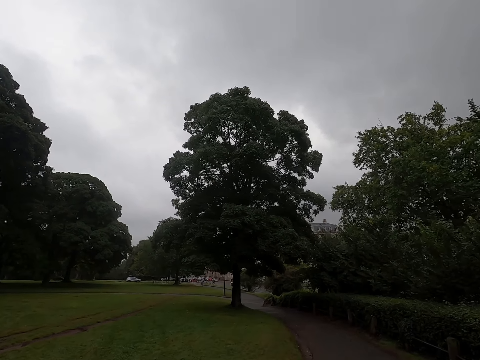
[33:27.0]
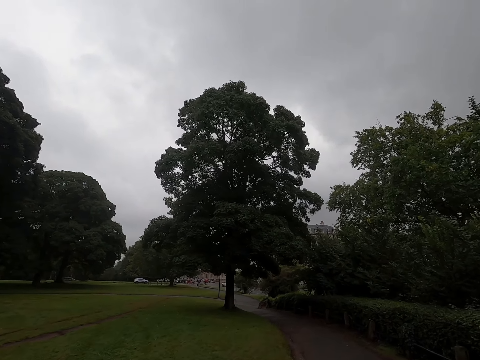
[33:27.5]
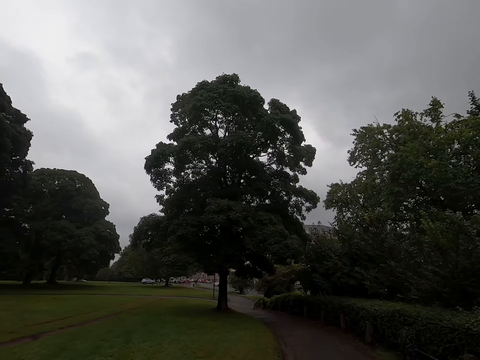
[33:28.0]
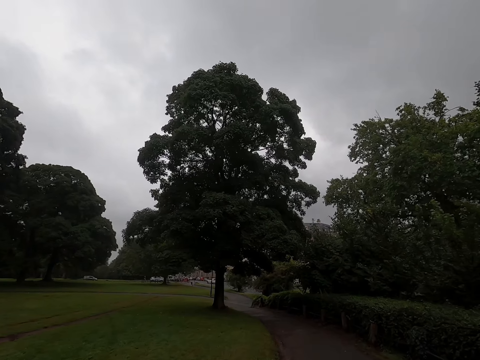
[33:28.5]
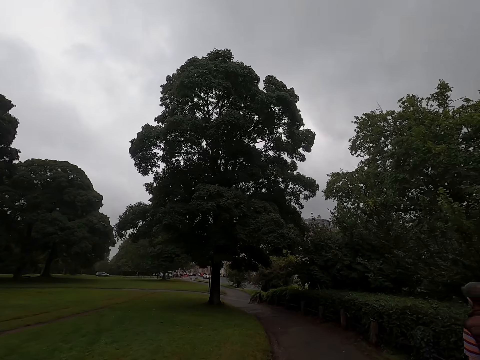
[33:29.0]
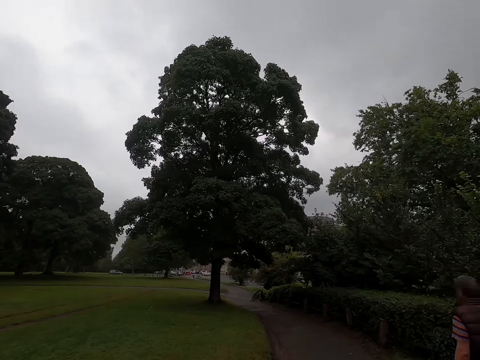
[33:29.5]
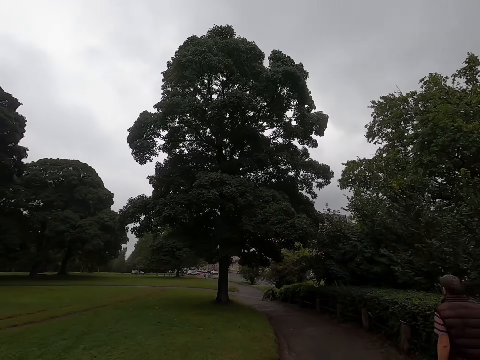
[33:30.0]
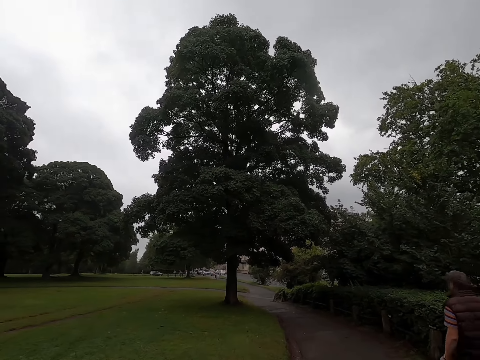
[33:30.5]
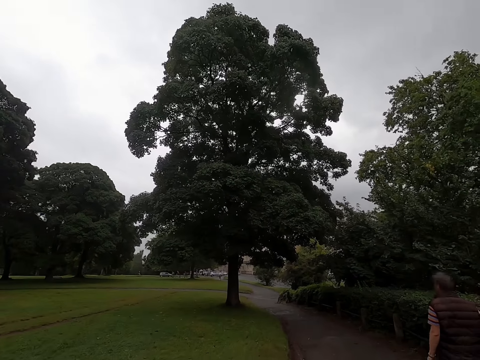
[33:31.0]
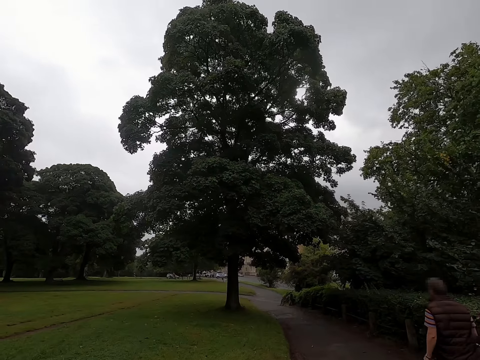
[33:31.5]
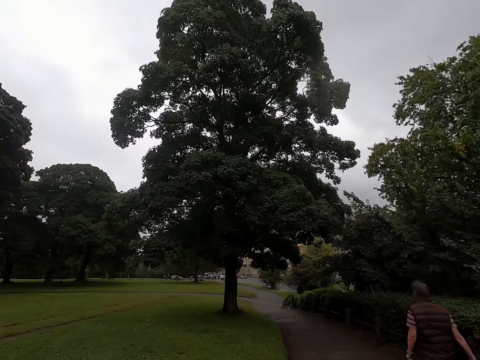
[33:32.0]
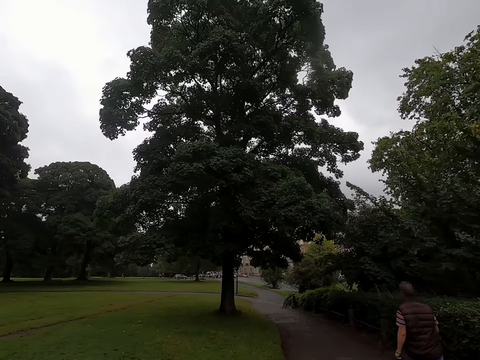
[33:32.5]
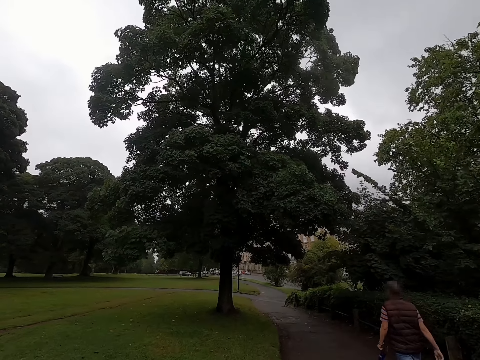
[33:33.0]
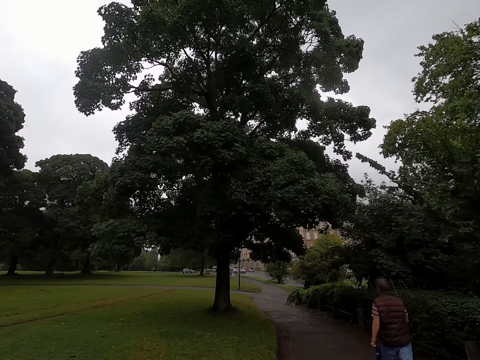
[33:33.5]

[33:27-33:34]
A man walks ahead of the camera wearer.

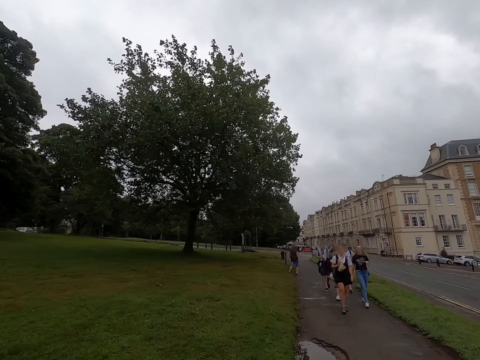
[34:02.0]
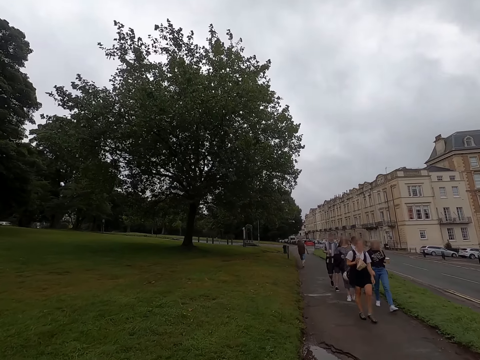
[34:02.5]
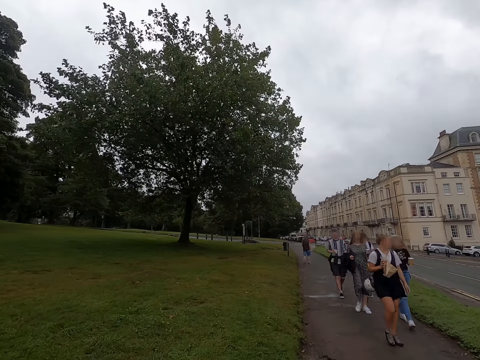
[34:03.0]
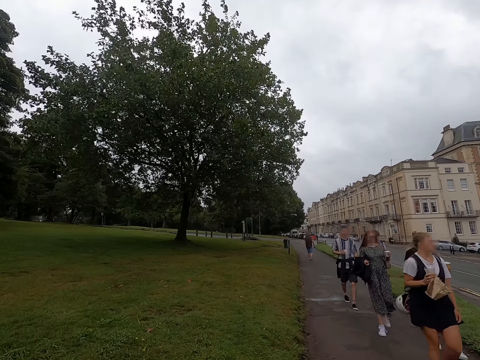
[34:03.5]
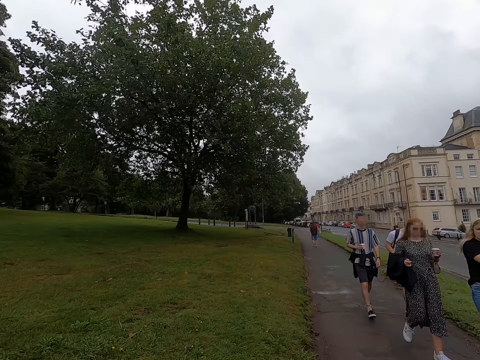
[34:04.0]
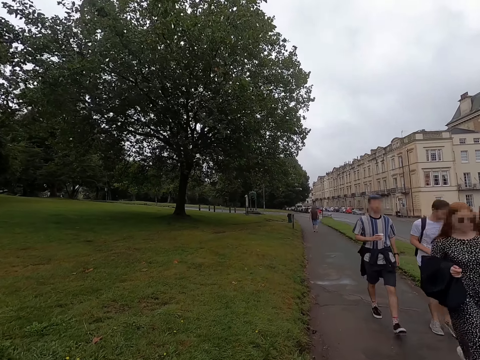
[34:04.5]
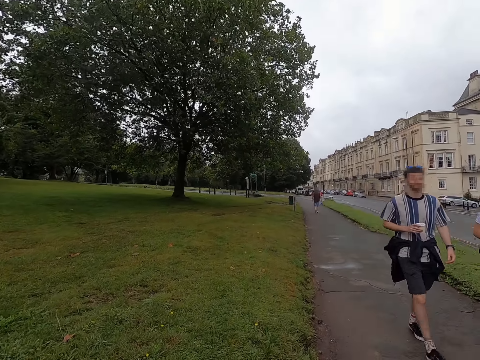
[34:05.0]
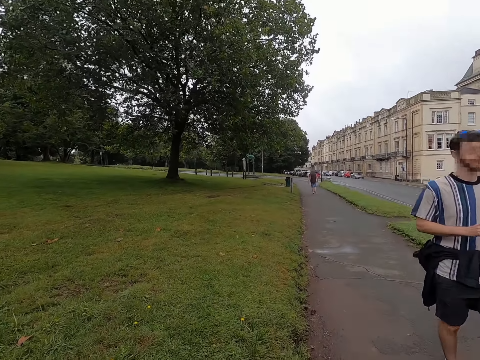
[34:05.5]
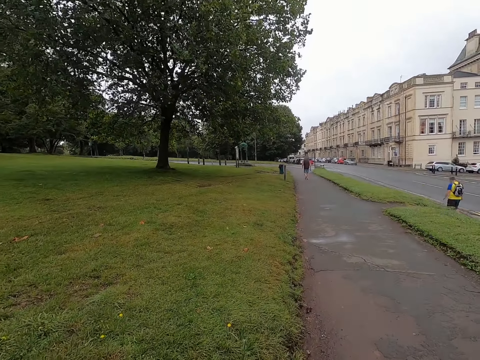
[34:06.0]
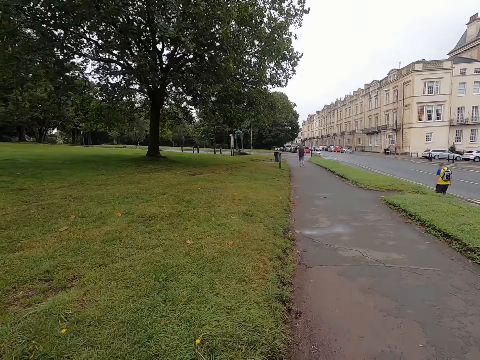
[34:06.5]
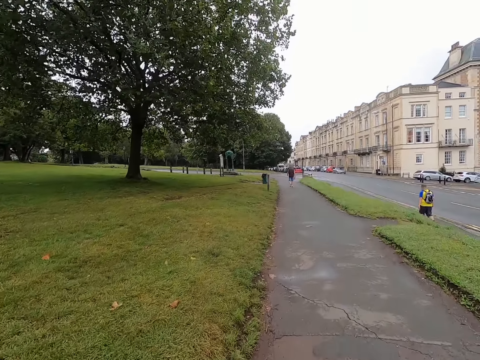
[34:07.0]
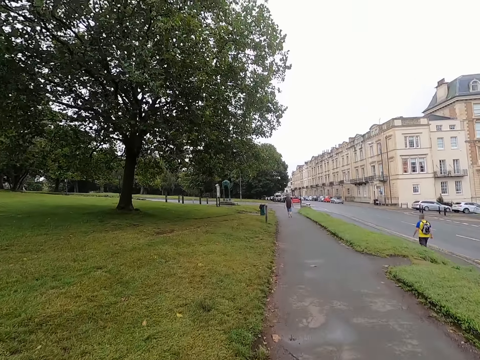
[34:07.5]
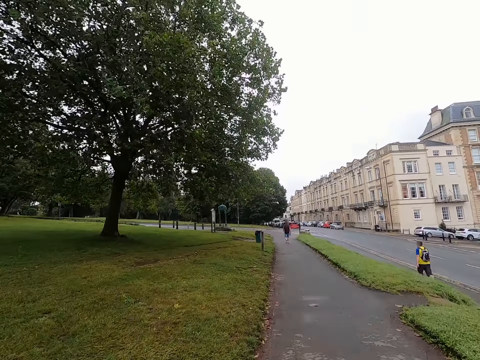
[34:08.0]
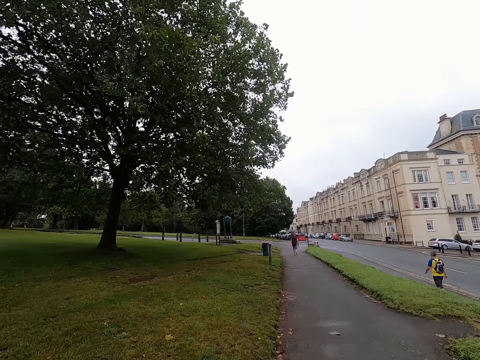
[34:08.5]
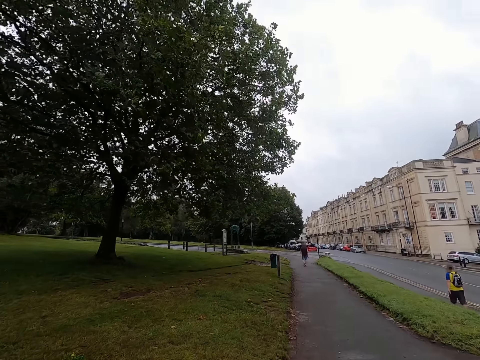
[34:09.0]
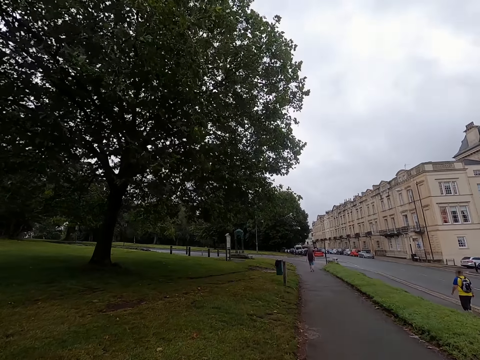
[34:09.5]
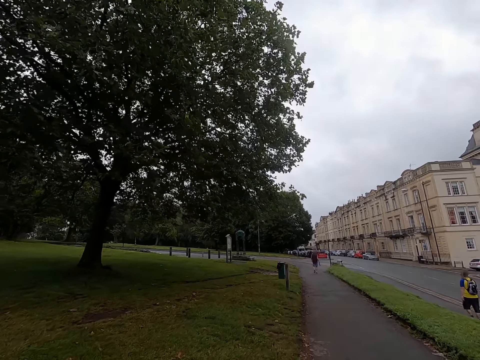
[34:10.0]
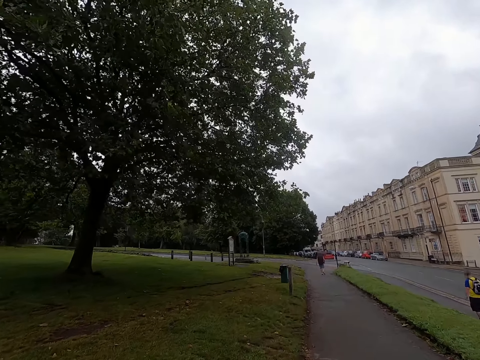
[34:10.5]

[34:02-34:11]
A woman walks past the camera wearer. Another woman walks past the camera wearer. Another woman walks past the camera wearer. A man walks past the camera wearer. Another man walks past the camera wearer.

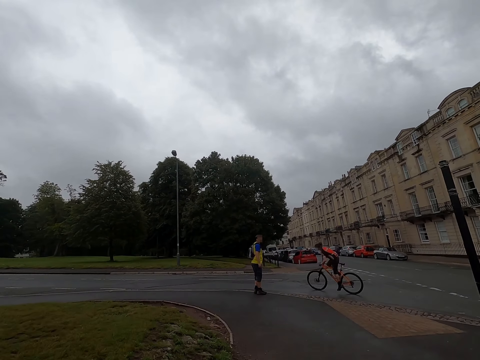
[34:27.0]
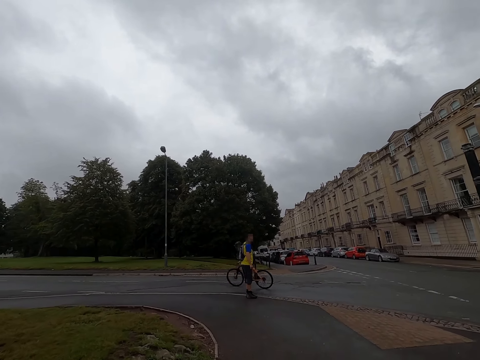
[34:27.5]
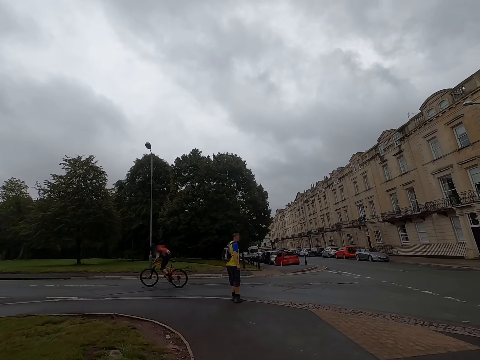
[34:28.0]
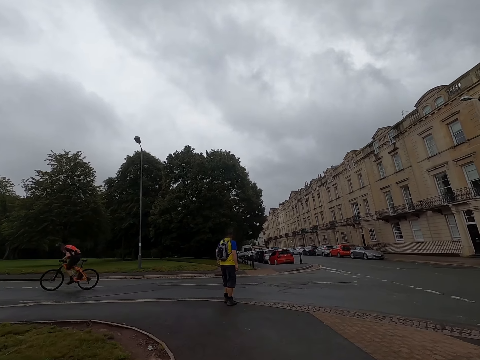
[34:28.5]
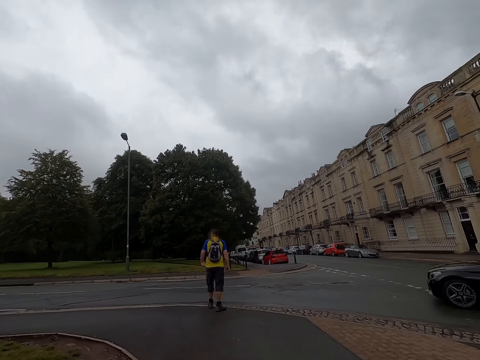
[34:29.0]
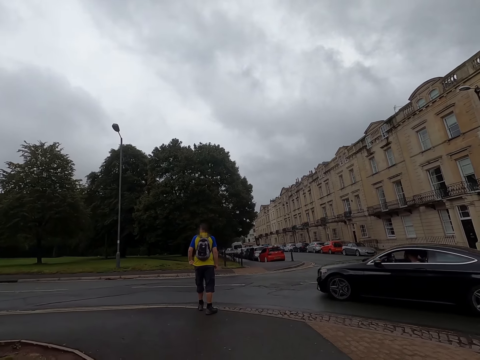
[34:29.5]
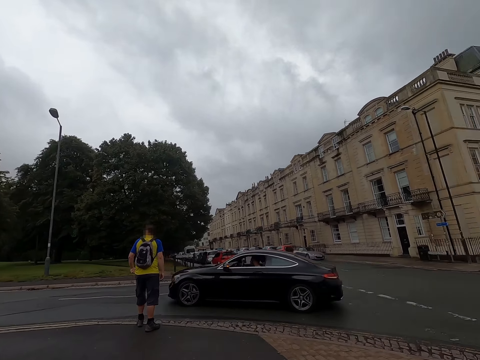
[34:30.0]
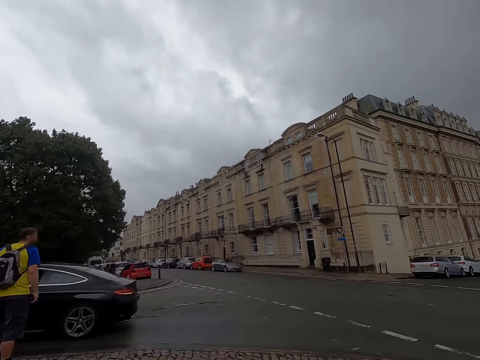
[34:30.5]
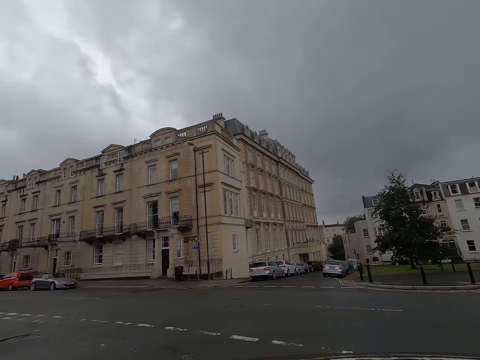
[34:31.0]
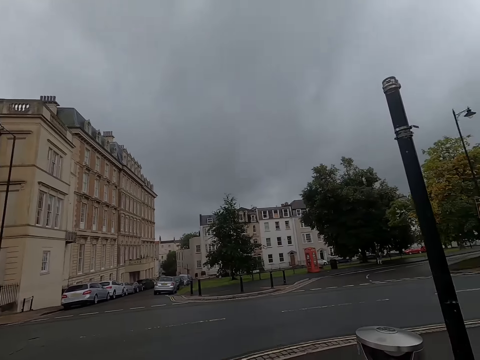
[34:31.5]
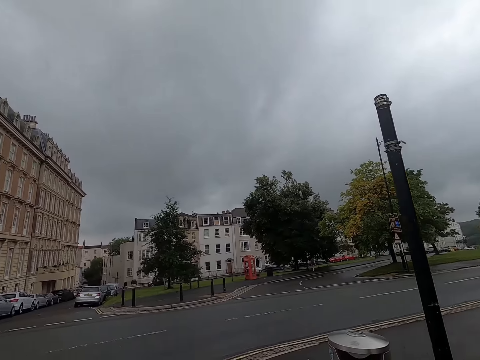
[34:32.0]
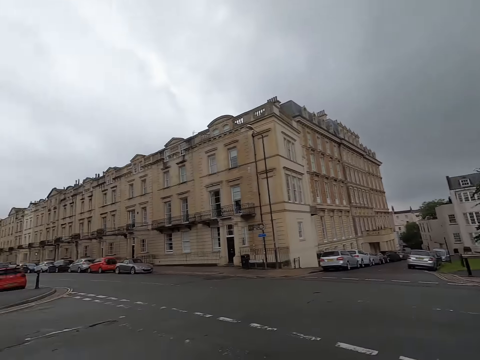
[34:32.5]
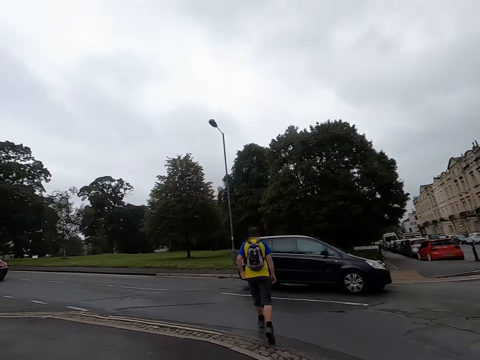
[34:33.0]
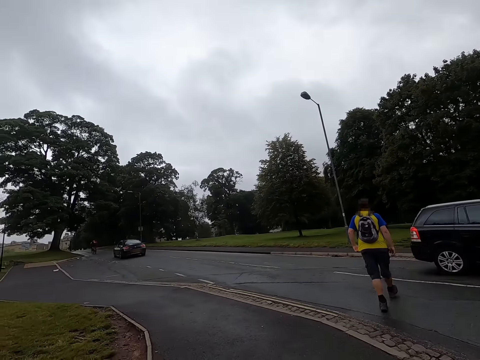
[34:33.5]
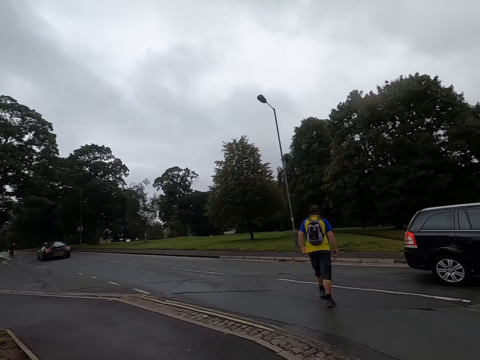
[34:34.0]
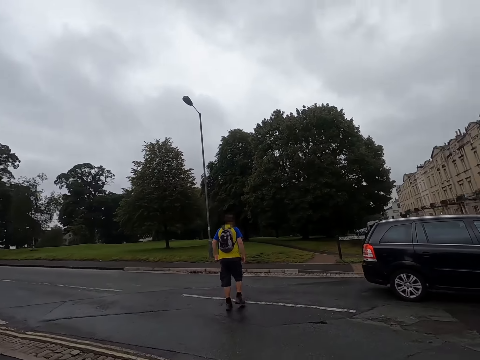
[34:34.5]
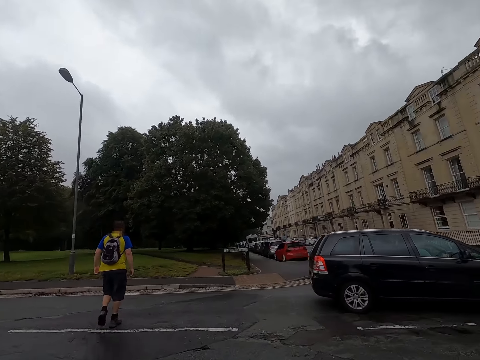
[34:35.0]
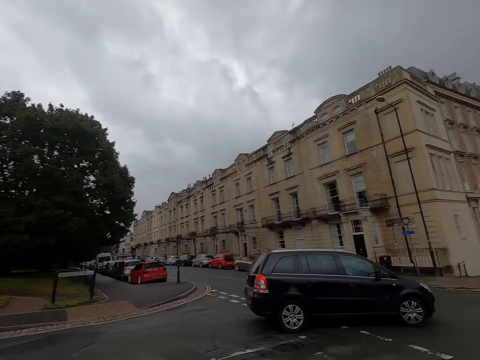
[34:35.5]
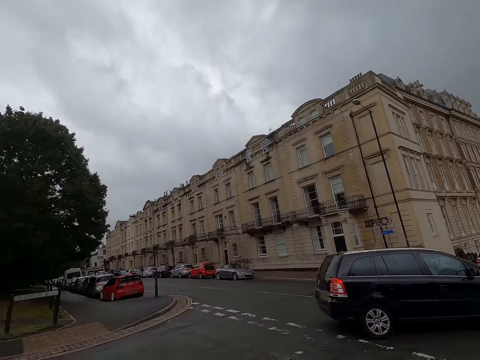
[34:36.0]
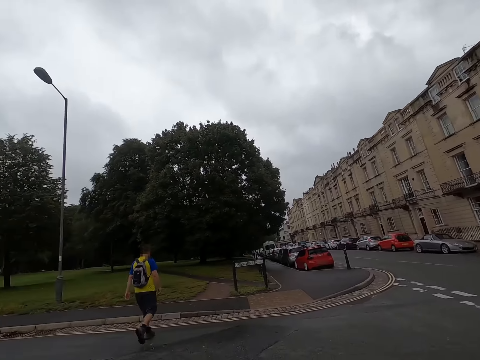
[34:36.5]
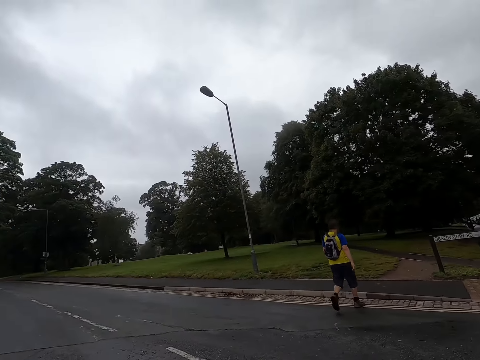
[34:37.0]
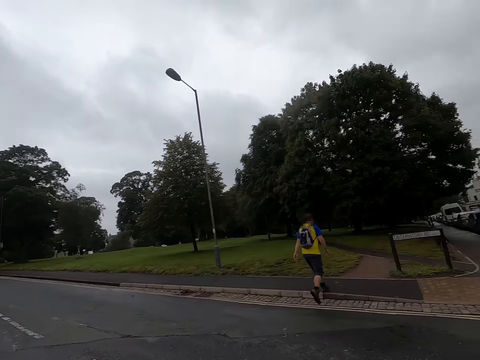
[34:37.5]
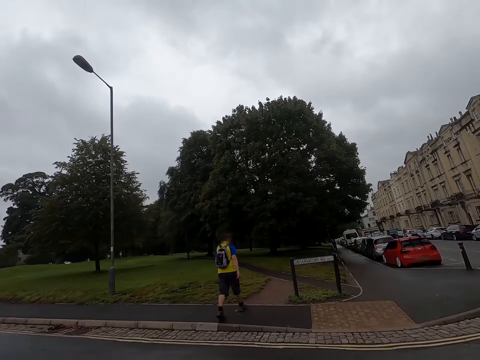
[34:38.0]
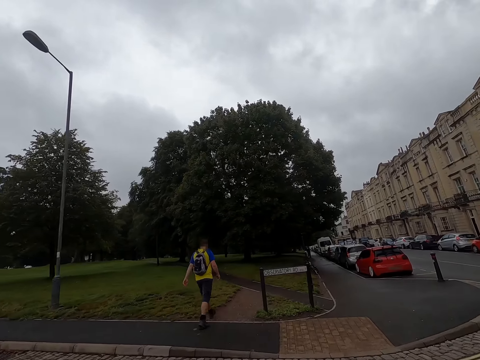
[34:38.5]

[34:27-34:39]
A black car drives past the camera wearer. It drives past the camera wearer again. The camera wearer crosses a road.
